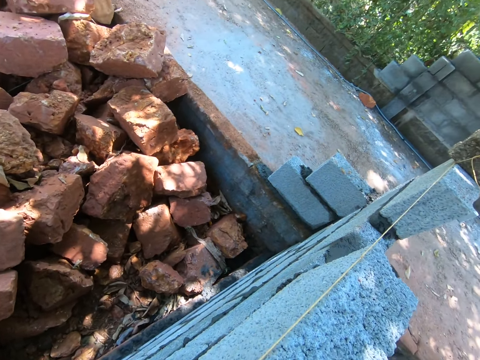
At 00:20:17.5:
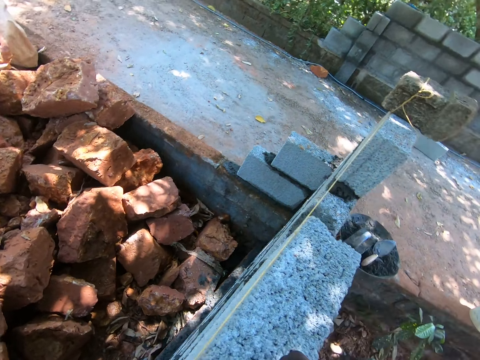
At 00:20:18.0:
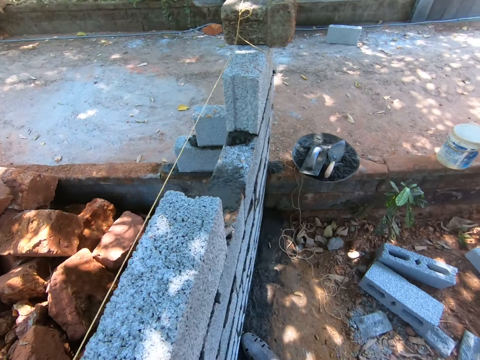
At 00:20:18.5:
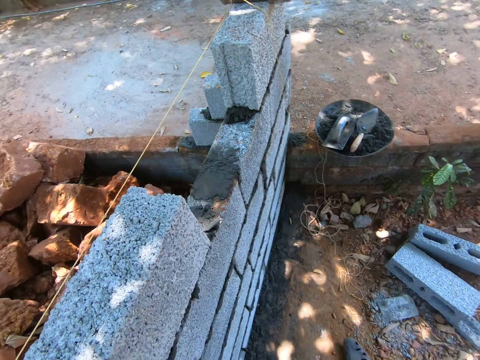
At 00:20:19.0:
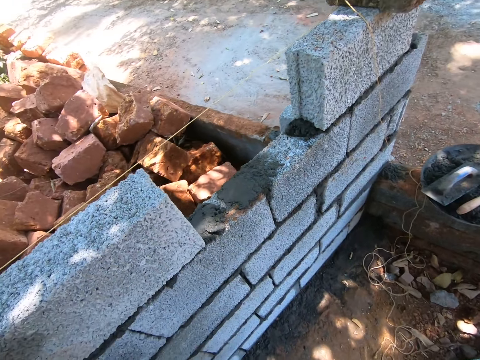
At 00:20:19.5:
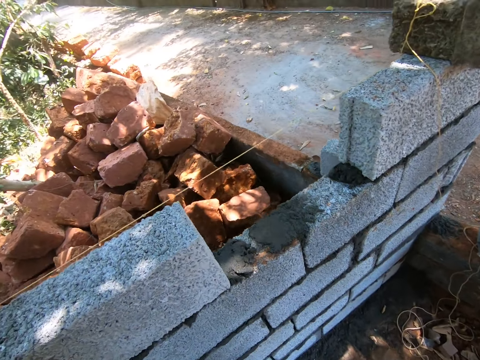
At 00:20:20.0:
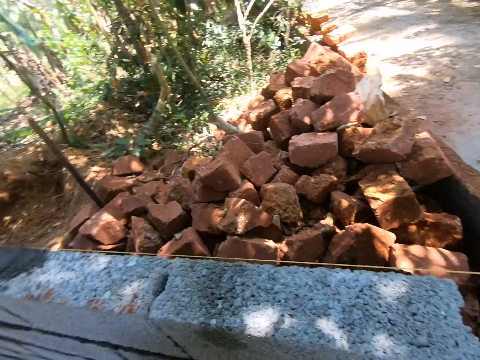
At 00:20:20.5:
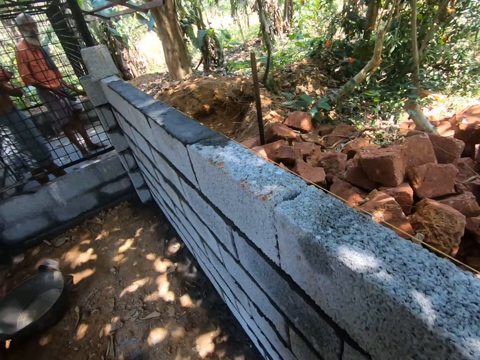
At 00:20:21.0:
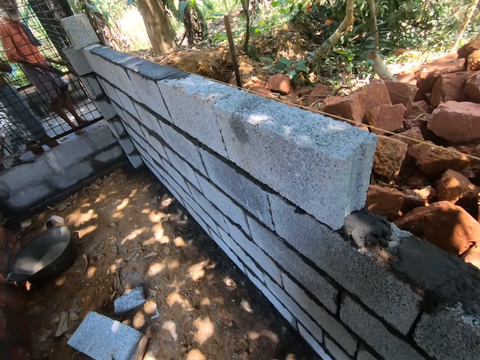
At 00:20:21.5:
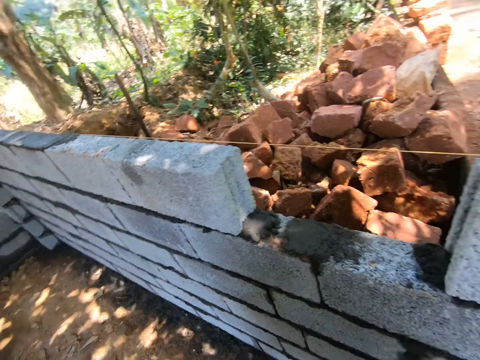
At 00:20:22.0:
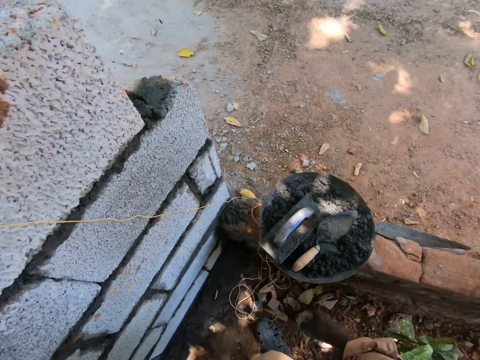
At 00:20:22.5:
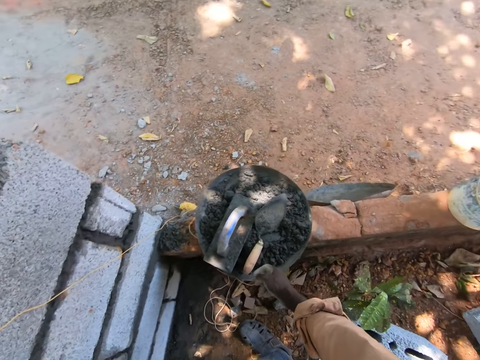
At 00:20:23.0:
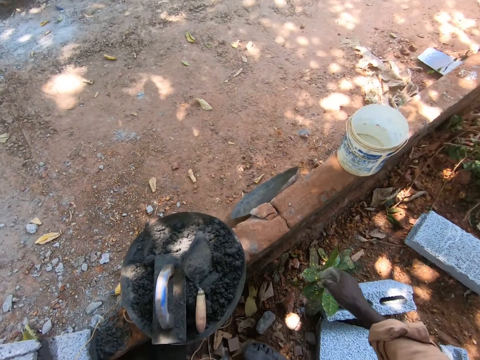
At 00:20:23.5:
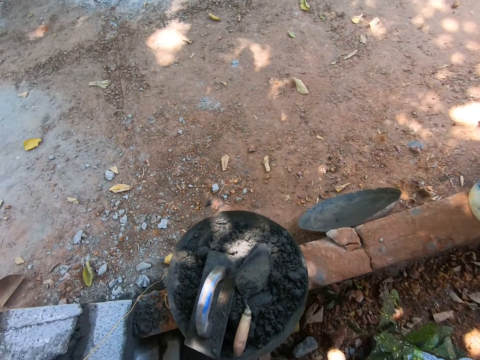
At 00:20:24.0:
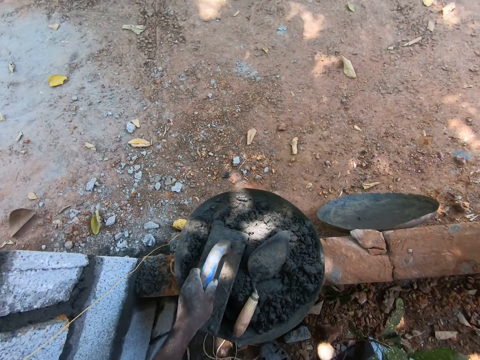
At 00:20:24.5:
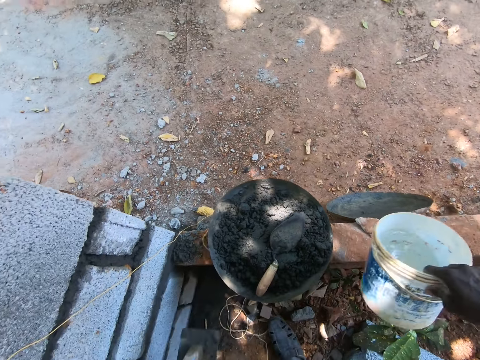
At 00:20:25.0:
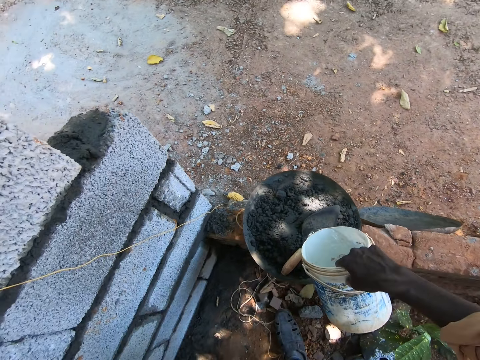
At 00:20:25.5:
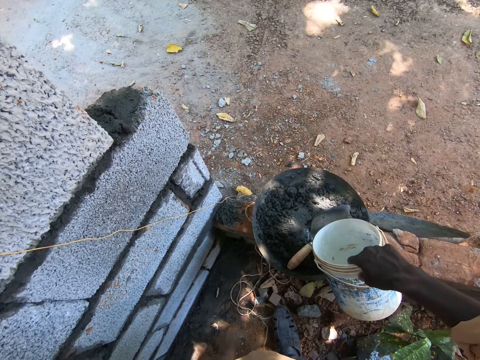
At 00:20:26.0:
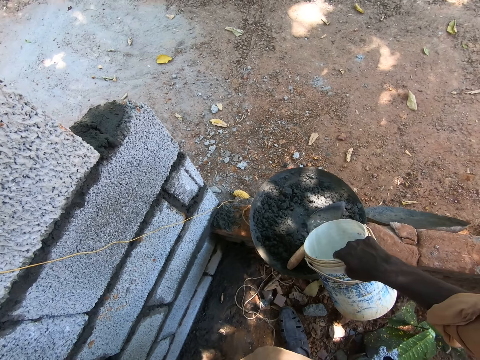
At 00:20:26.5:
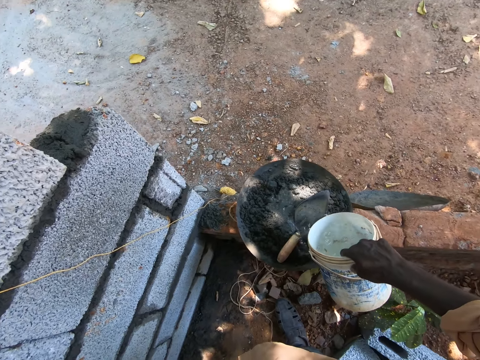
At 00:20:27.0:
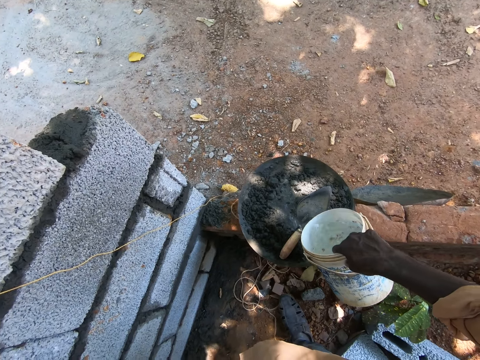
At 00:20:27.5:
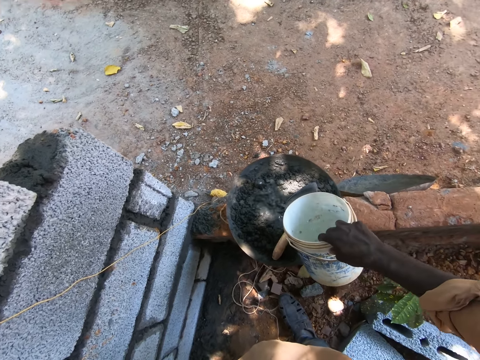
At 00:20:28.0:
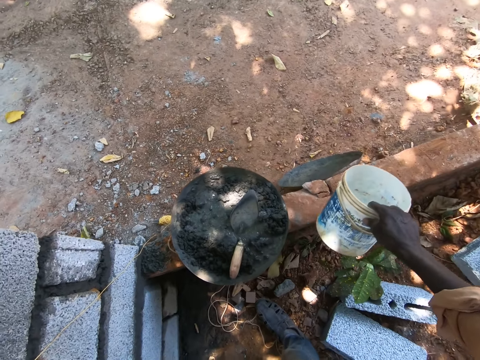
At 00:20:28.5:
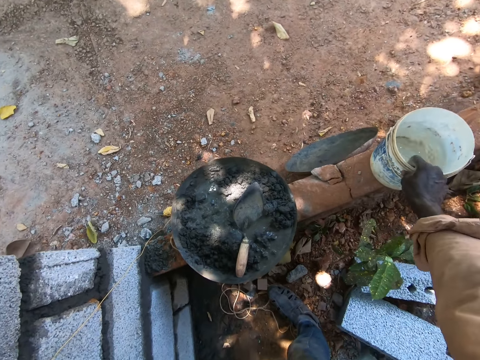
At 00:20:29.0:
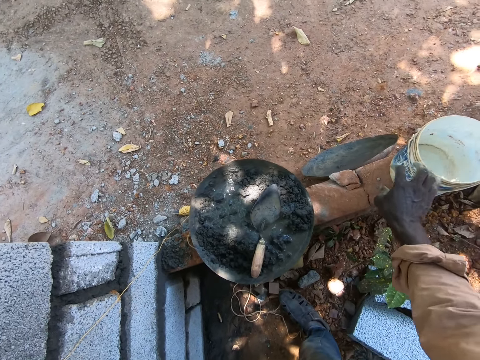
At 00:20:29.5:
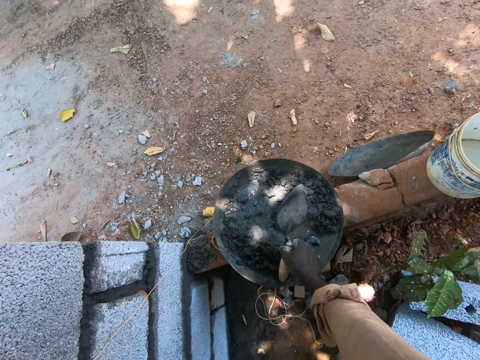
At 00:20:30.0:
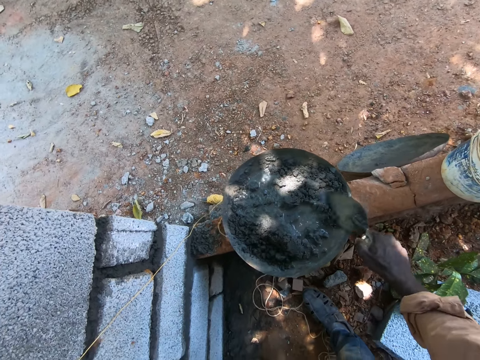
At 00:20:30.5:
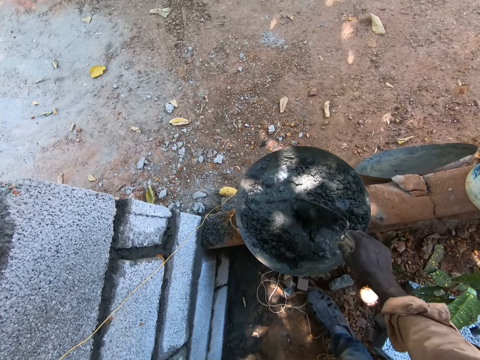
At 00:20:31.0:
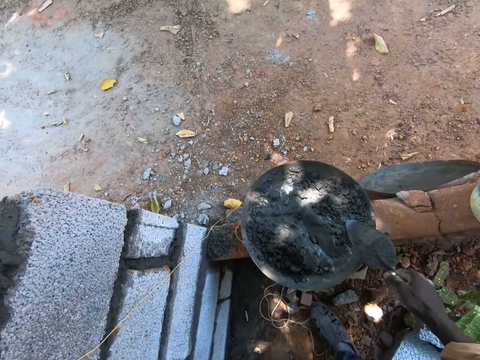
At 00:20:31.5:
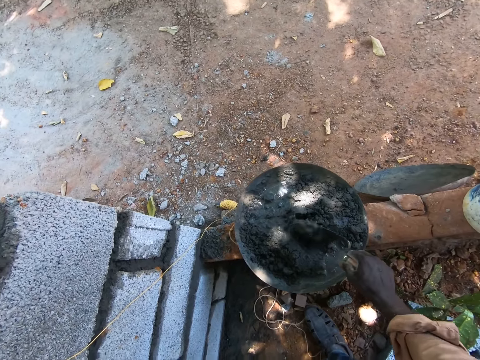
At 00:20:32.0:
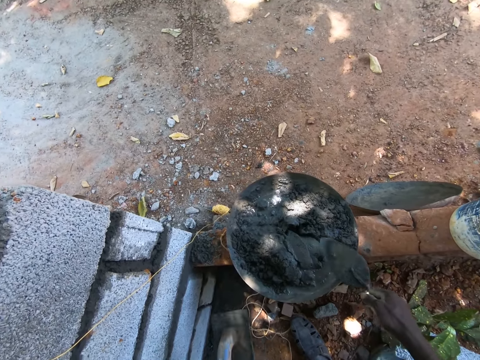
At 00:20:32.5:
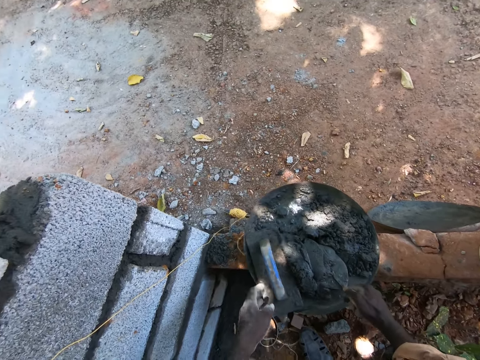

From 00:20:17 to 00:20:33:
The camera wearer interacts with someone. They pick up a water bucket. They pick up the sand wood. They pour water on cement. They put down the bucket. They pick up a shovel. They mix the cement with a trowel.

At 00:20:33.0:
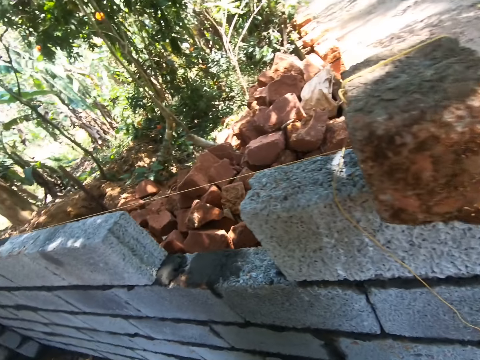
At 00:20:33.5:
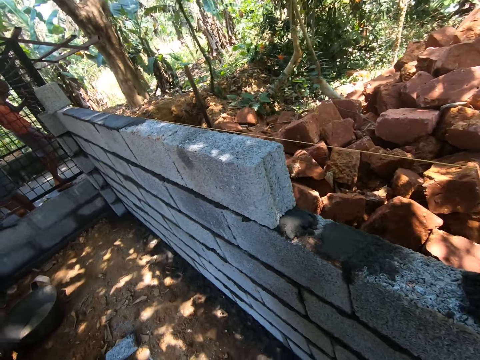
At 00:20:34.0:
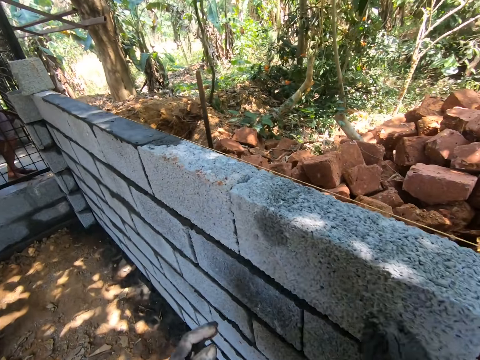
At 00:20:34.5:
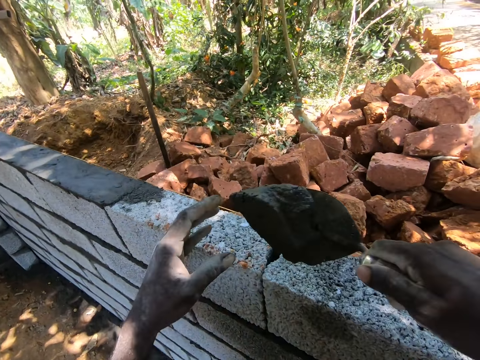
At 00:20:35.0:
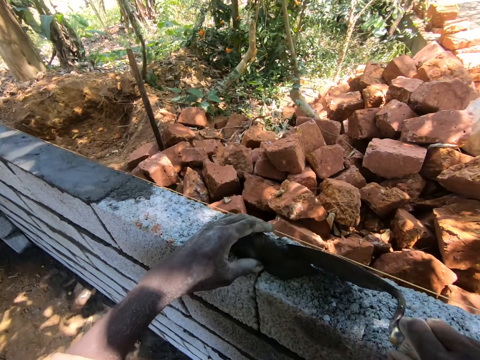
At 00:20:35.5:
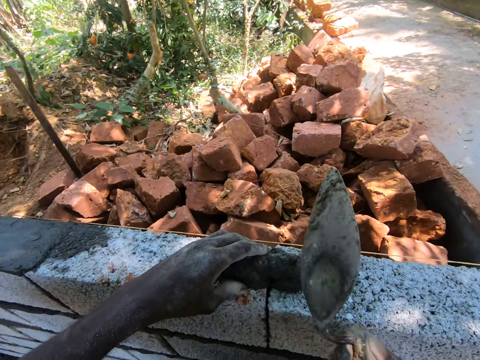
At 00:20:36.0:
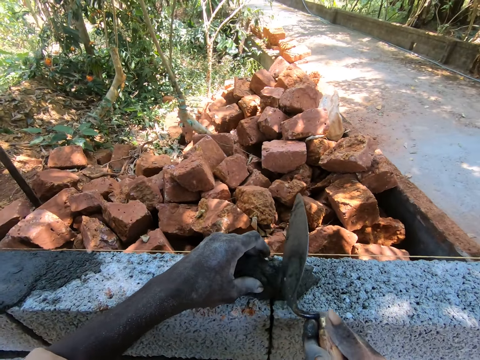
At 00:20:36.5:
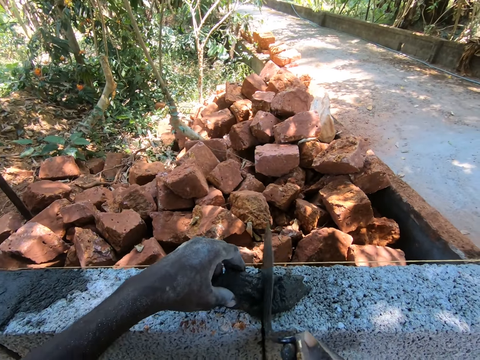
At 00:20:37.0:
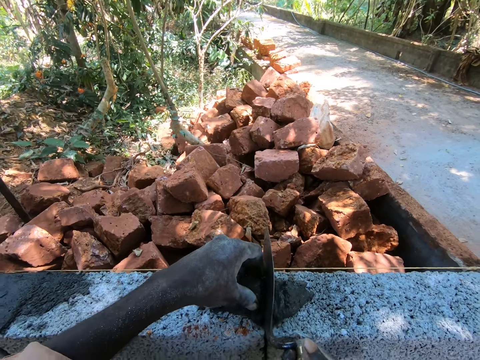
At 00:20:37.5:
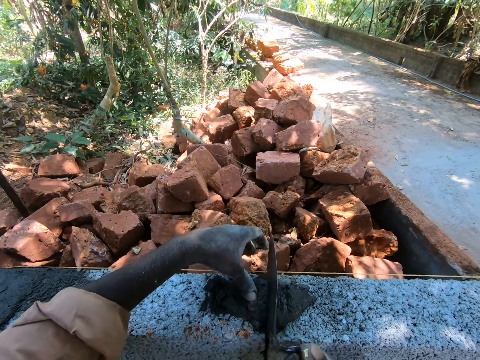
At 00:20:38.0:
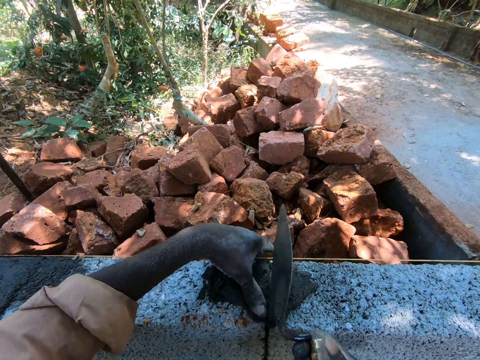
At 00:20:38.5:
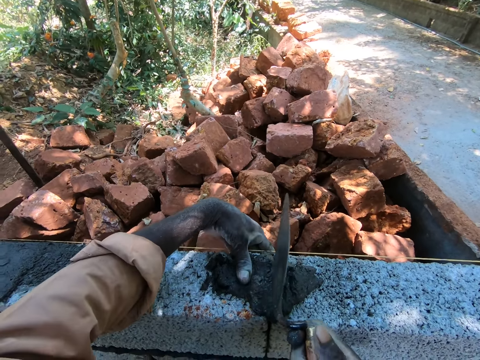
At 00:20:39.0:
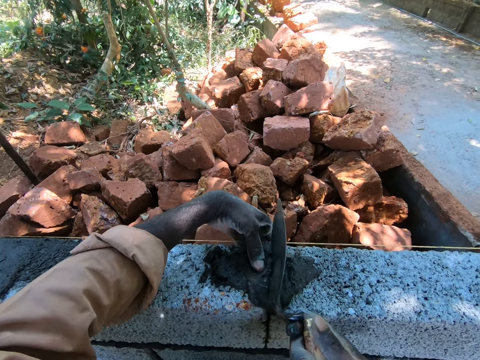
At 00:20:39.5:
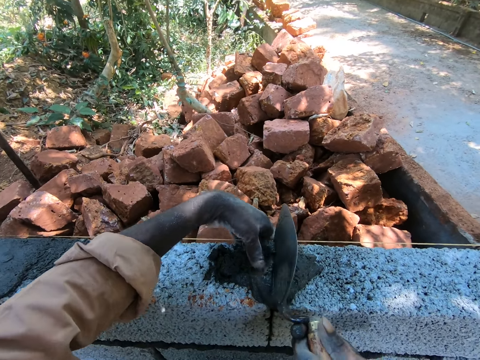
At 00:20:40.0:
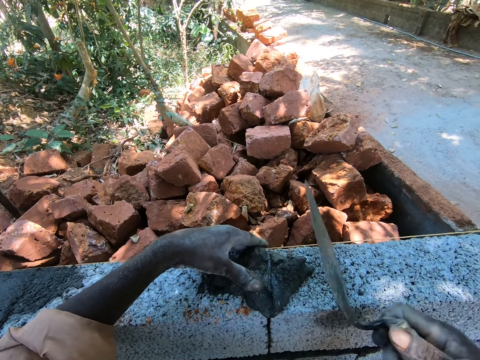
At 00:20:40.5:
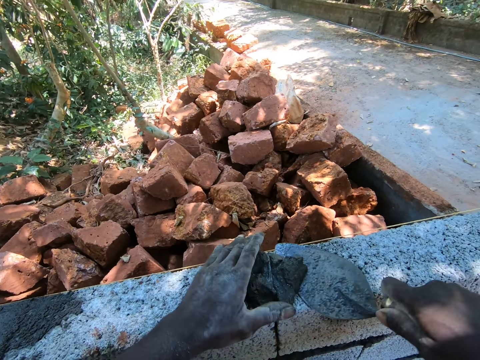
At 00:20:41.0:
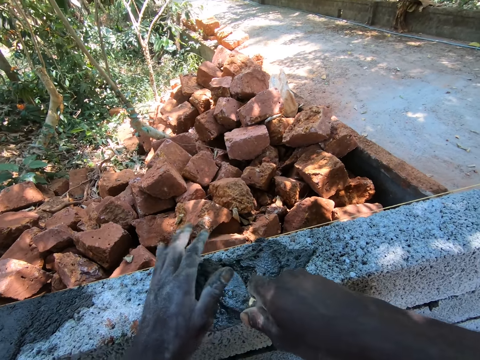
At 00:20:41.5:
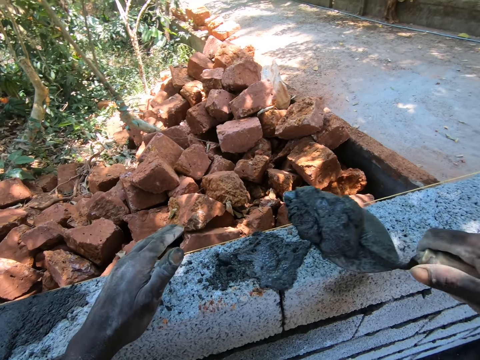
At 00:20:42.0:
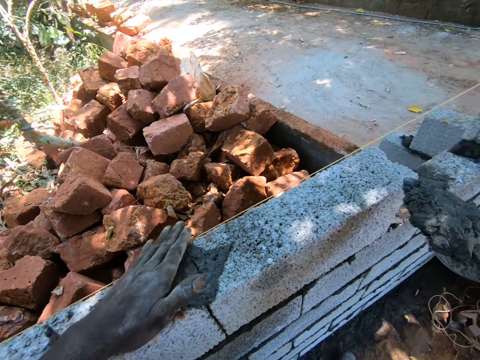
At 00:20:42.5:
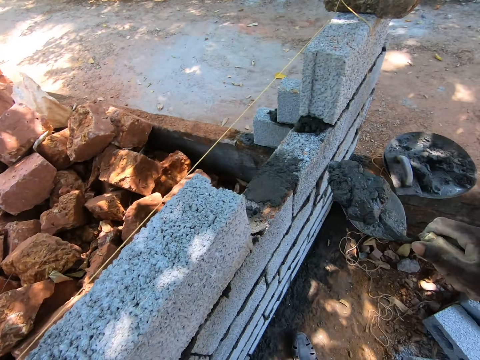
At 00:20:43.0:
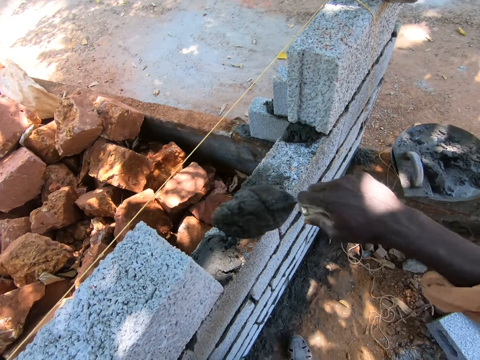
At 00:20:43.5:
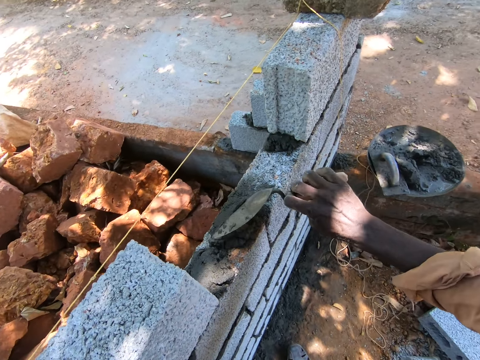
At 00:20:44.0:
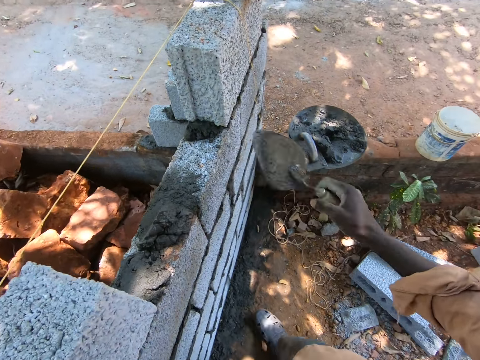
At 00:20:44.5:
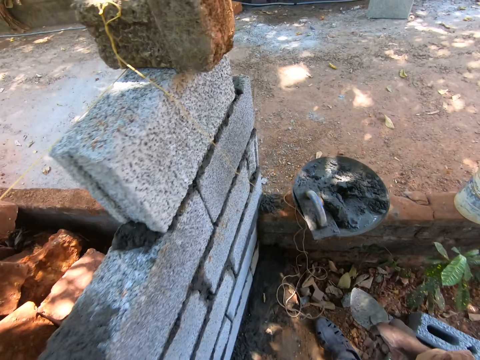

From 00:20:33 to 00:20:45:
The camera wearer turns around. They plaster the brick with a shovel. They pour cement between the bricks. They scoop the cement with a trowel. They pour the cement between the bricks.
